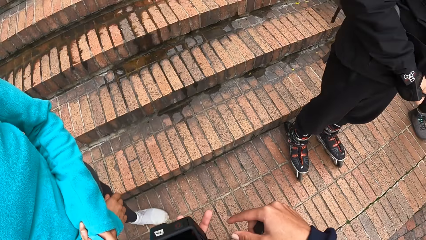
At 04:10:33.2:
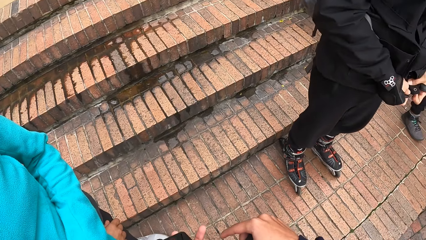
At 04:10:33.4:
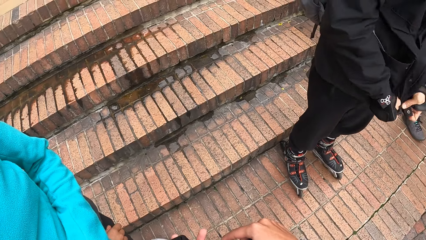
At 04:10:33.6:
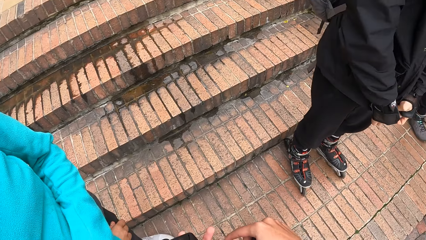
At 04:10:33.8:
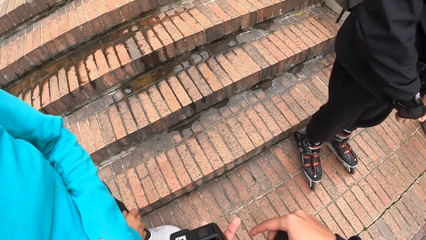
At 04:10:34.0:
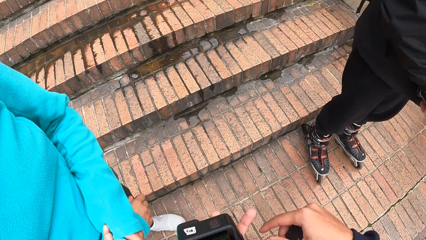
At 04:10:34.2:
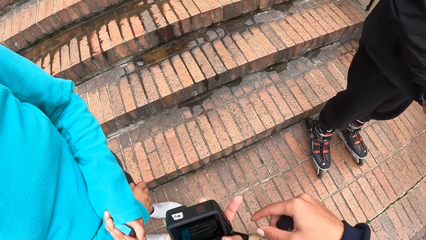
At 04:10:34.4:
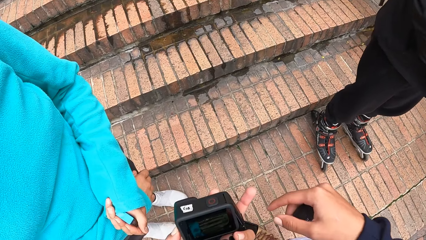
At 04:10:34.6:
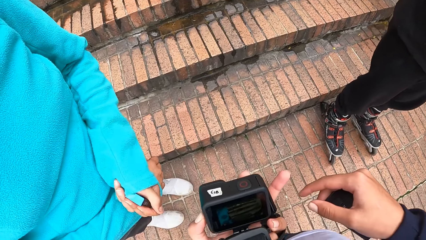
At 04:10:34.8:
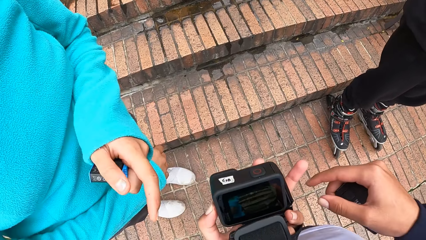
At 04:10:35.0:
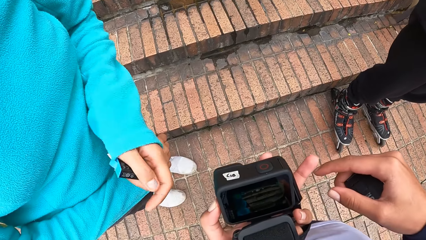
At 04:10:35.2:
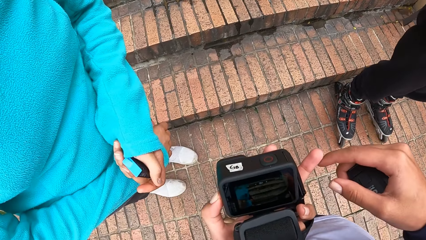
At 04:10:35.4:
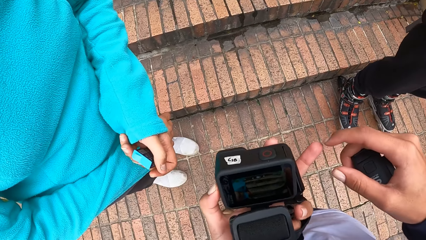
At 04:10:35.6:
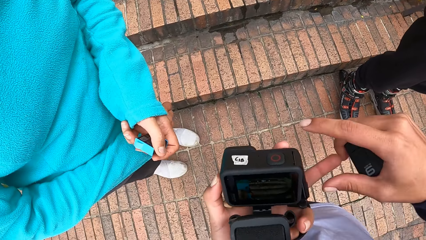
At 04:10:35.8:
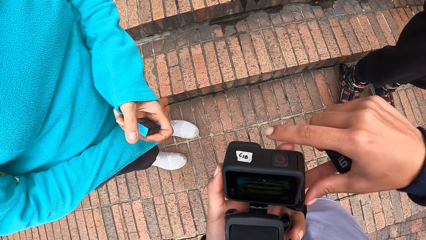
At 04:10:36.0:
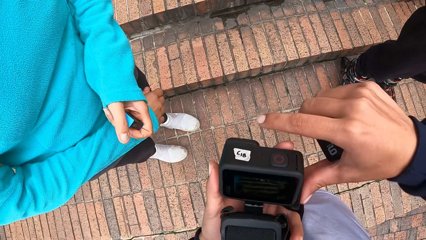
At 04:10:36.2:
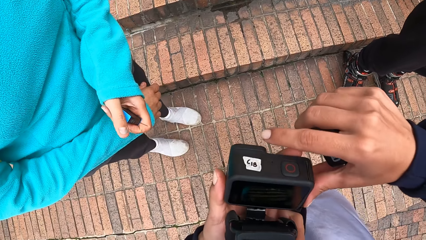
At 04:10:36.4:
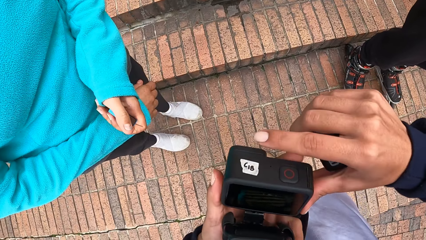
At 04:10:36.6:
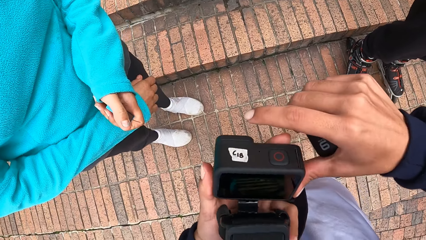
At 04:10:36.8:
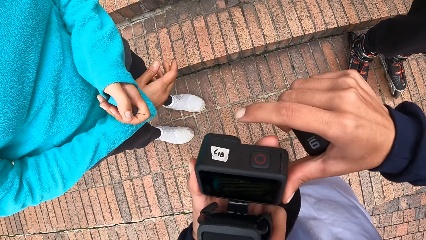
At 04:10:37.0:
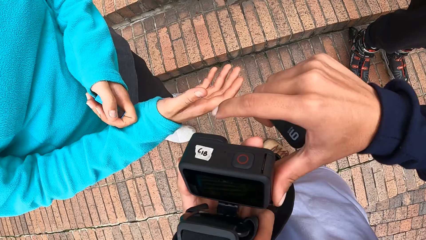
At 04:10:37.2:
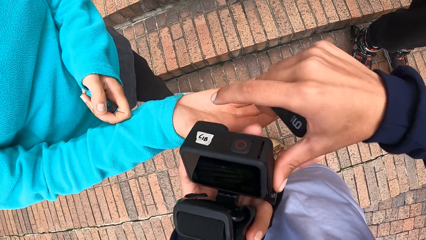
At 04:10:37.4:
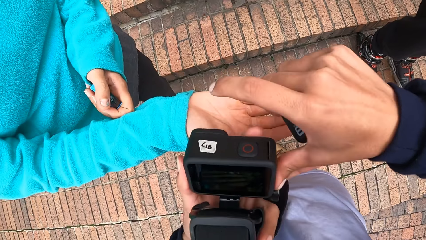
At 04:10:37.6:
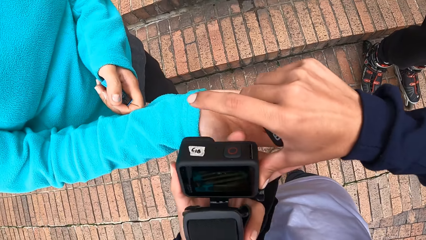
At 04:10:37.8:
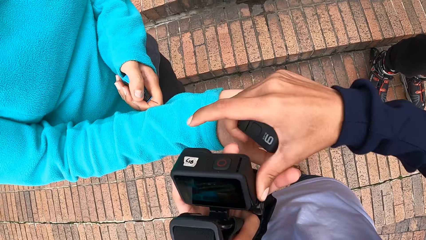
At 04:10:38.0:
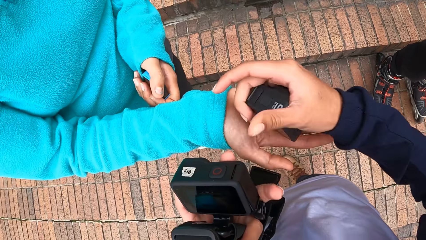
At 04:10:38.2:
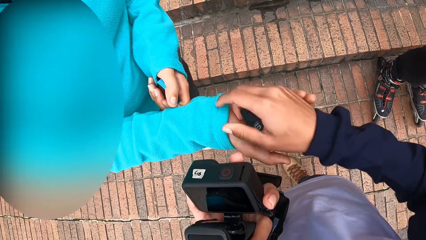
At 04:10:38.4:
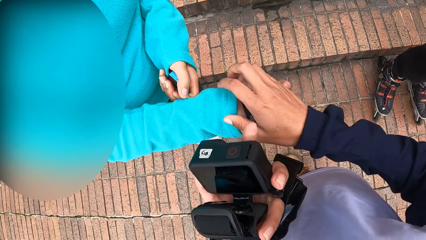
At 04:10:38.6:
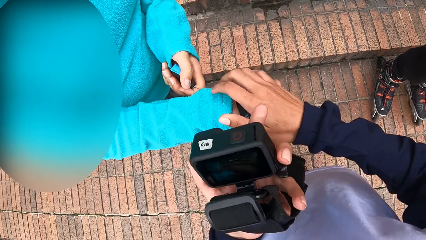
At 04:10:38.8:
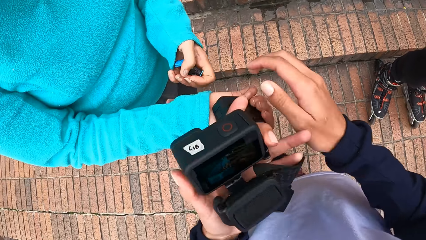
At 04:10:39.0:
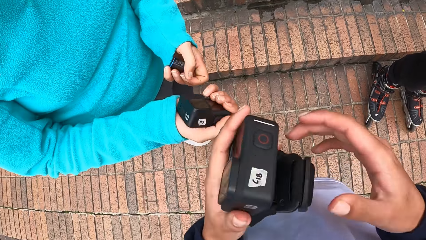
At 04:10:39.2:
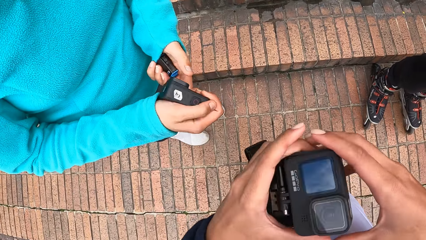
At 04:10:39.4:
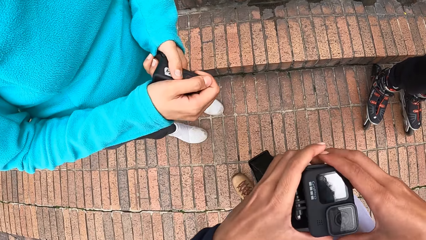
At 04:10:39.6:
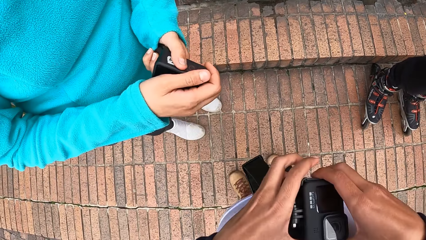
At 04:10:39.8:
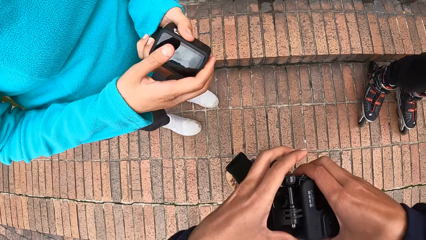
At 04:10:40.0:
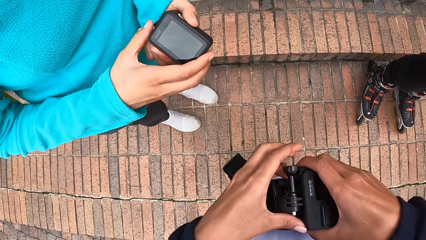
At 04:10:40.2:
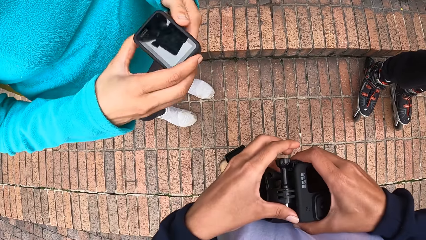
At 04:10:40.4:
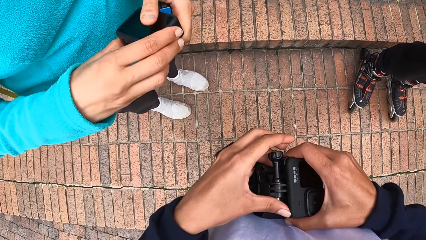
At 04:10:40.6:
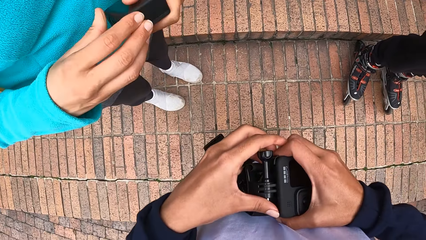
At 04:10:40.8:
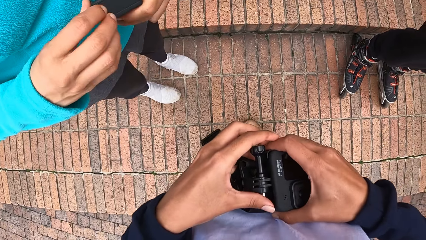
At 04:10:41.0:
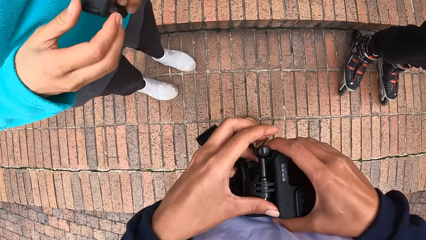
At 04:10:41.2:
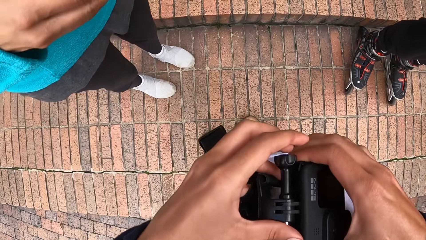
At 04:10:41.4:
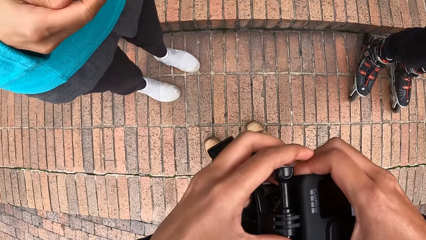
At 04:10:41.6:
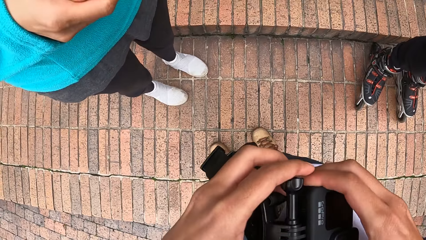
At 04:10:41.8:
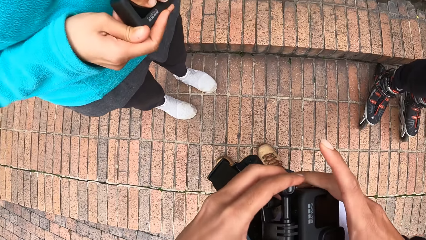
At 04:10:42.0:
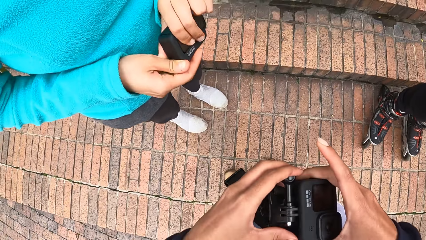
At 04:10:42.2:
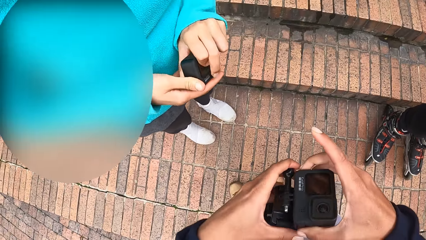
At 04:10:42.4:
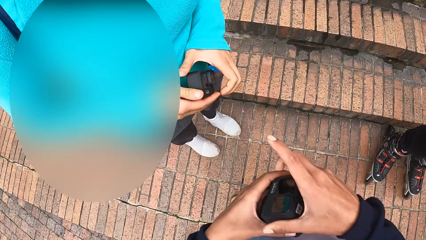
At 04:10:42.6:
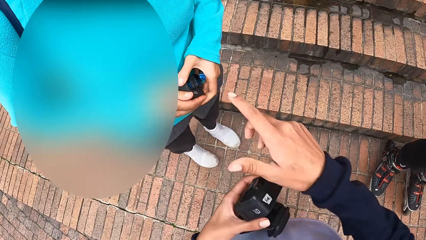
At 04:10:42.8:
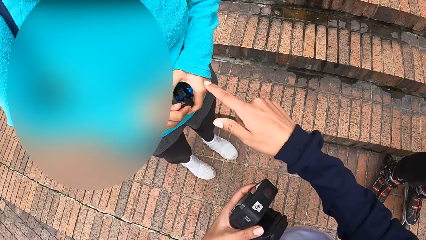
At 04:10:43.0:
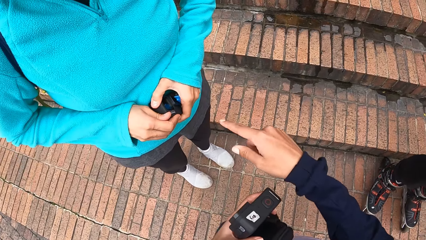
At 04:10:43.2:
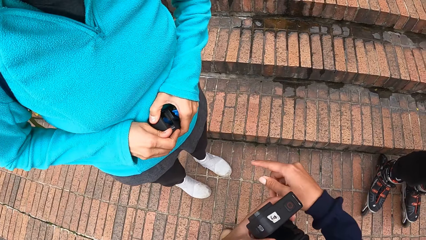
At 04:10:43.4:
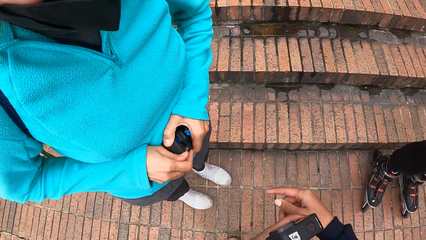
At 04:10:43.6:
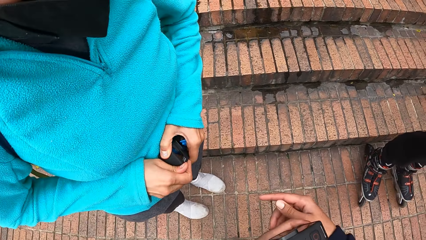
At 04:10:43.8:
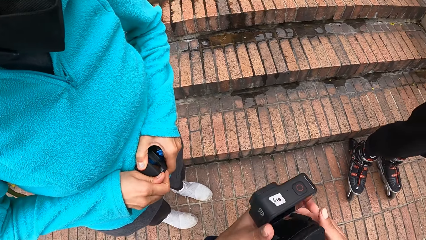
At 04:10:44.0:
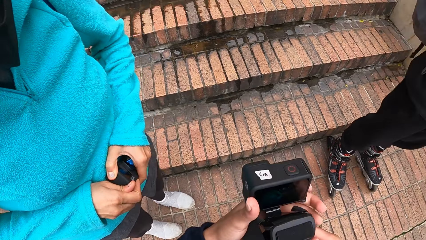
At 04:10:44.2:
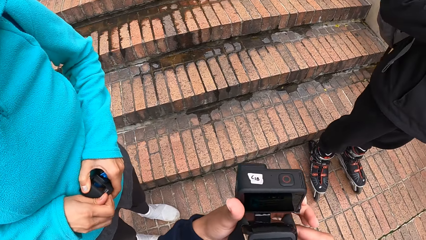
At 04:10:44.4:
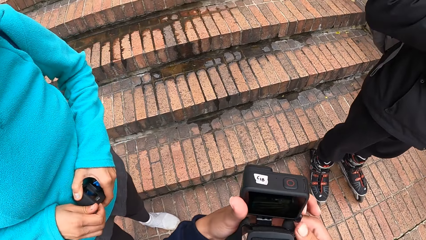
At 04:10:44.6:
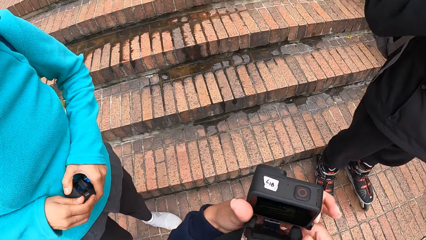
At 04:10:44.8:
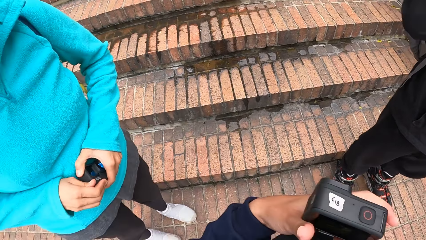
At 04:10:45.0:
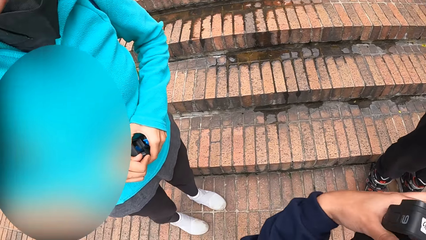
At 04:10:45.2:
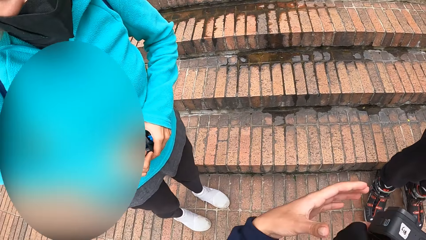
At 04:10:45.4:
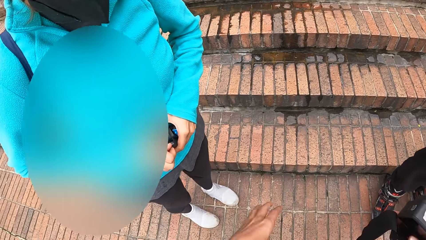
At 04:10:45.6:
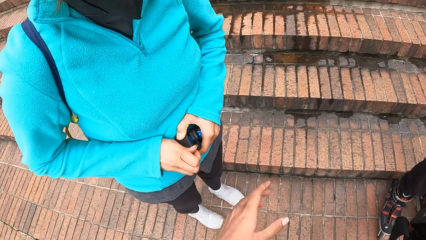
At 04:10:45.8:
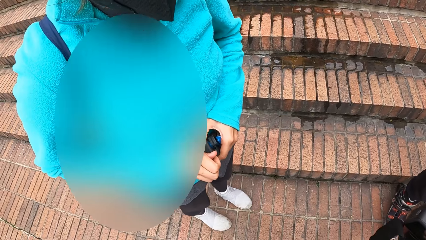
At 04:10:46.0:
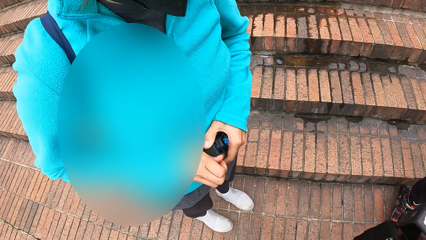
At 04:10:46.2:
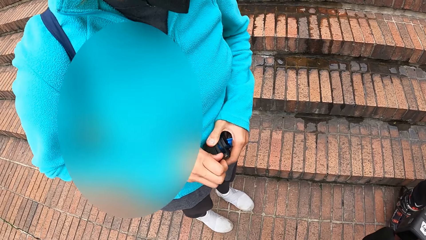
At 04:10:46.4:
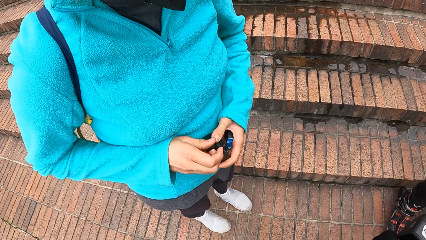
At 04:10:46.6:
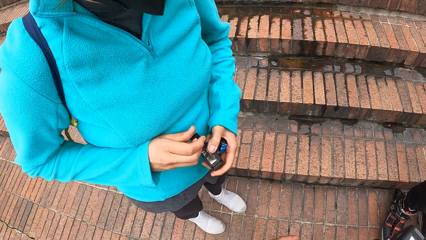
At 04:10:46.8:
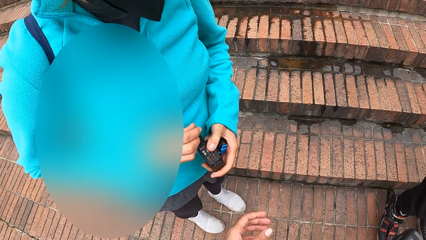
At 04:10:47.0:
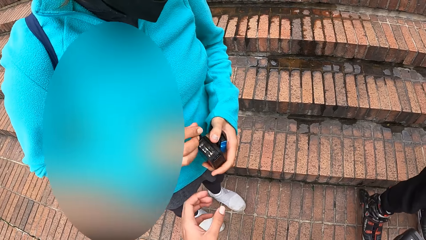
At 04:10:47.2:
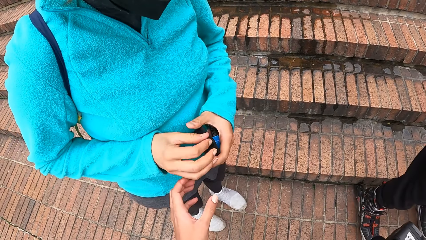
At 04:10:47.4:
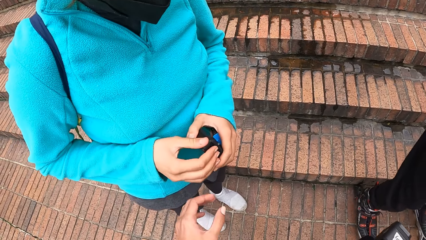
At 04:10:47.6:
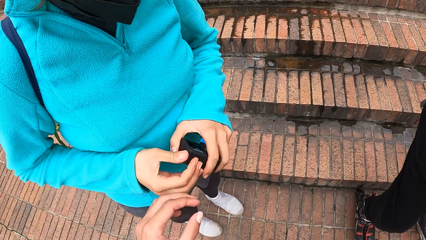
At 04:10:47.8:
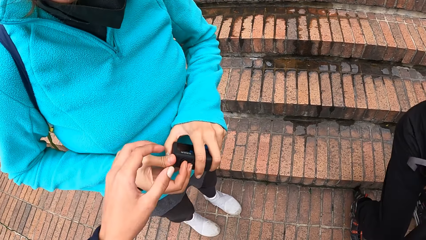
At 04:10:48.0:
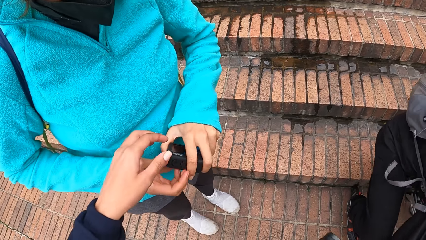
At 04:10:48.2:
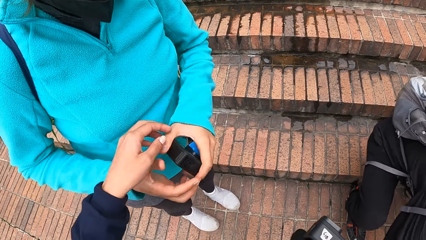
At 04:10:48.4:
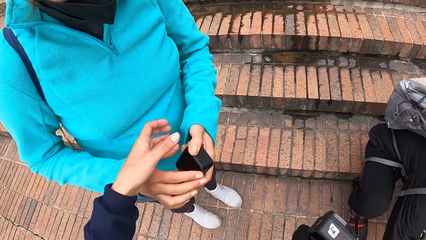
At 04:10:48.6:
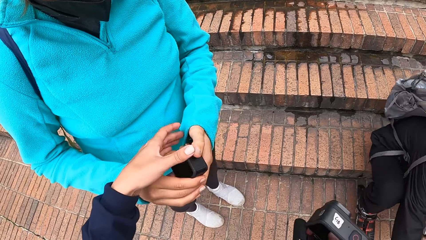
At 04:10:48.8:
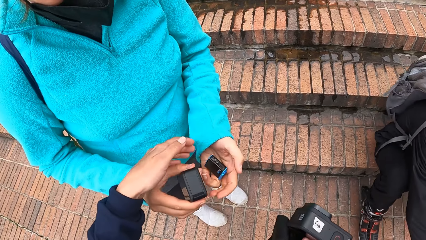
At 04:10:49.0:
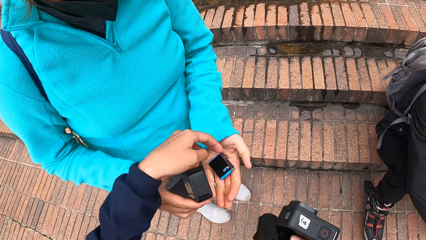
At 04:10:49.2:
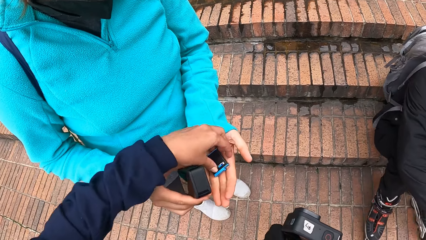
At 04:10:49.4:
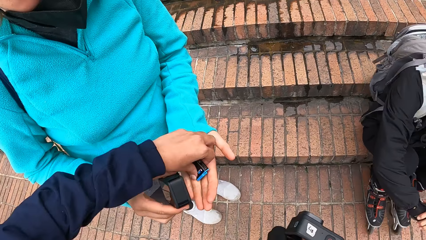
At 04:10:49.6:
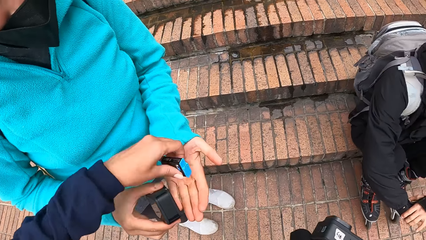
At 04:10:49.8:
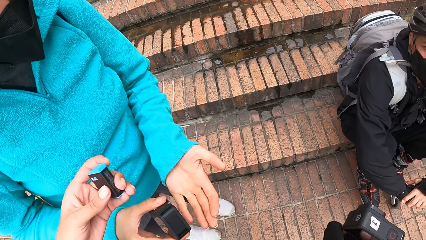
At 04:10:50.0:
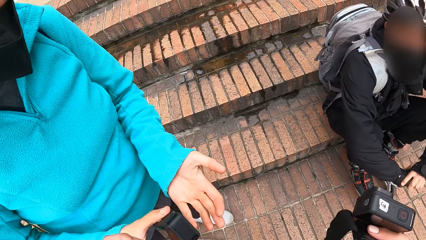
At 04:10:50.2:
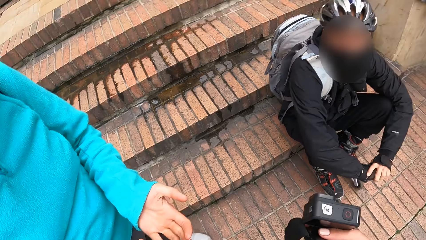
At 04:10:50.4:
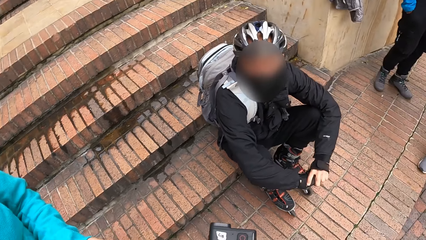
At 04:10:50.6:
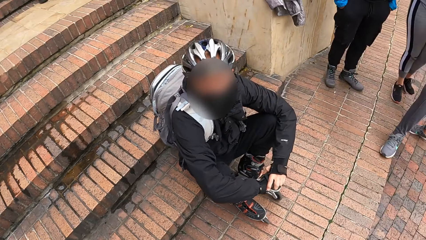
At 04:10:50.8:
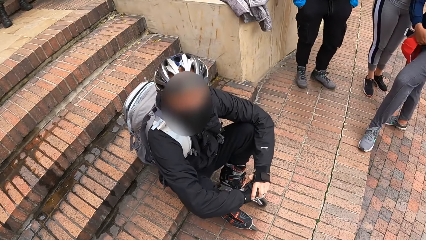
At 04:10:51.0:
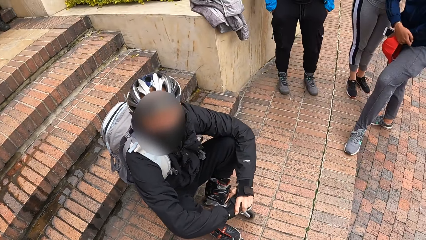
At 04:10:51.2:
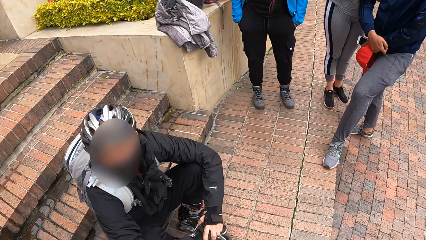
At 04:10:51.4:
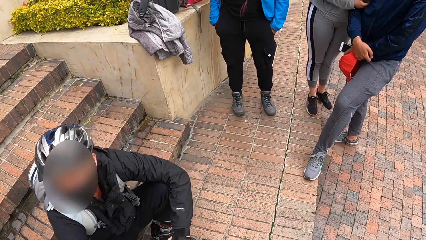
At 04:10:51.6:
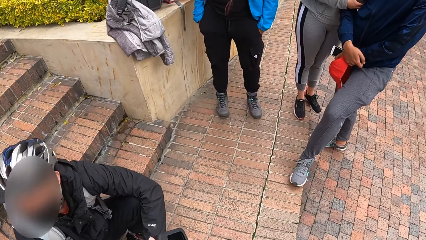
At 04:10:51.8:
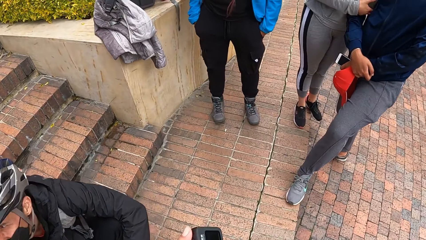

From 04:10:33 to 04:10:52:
The camera wearer interacts with the woman. She drops the camera in the woman's right hand. She adjusts the camera with both hands. She opens the camera with her right hand. The woman opens the camera with her right hand. The camera wearer takes a battery from the woman with her left hand.
